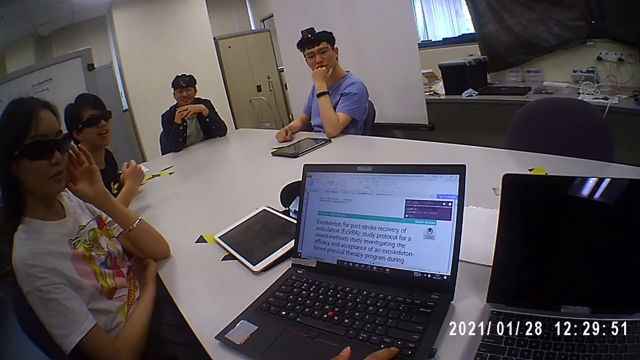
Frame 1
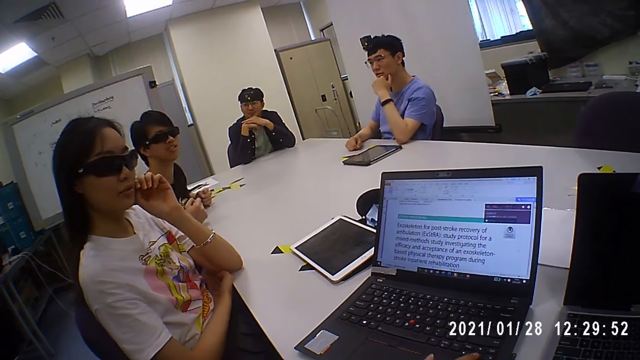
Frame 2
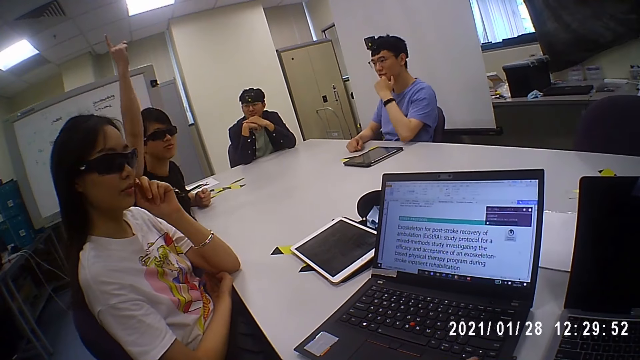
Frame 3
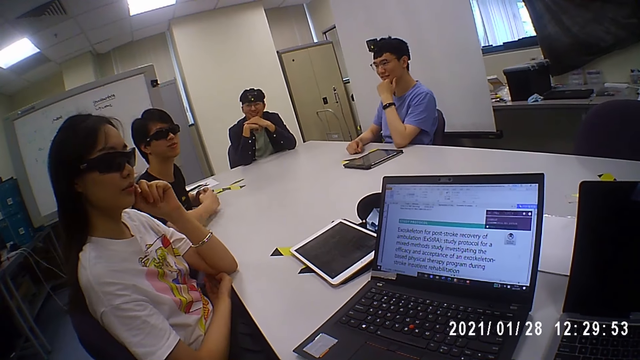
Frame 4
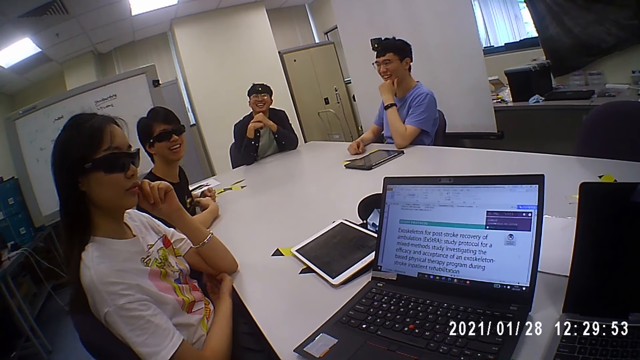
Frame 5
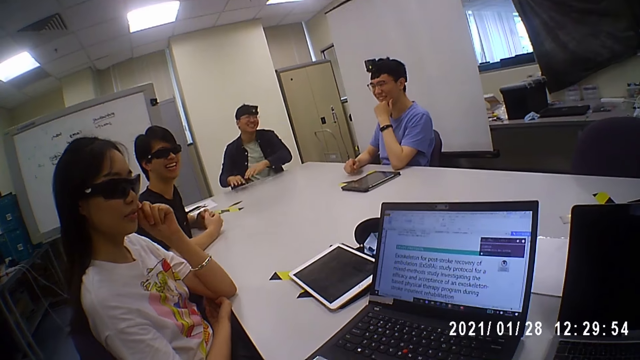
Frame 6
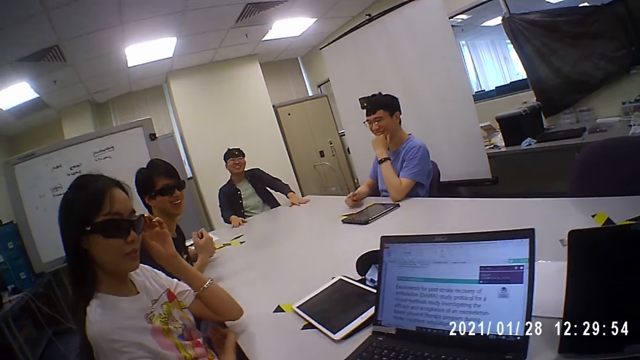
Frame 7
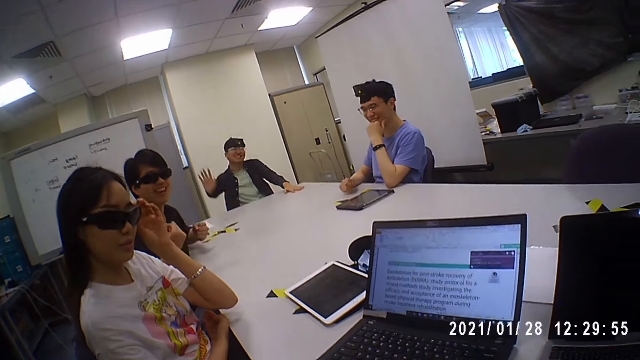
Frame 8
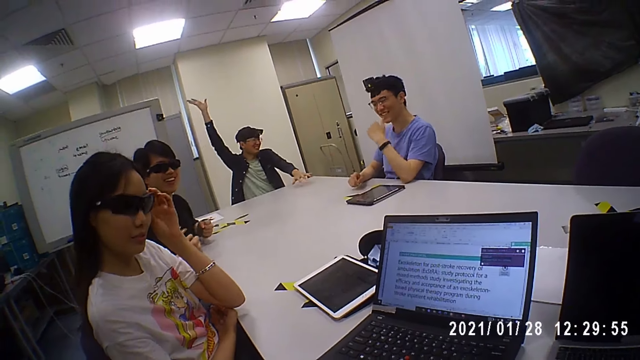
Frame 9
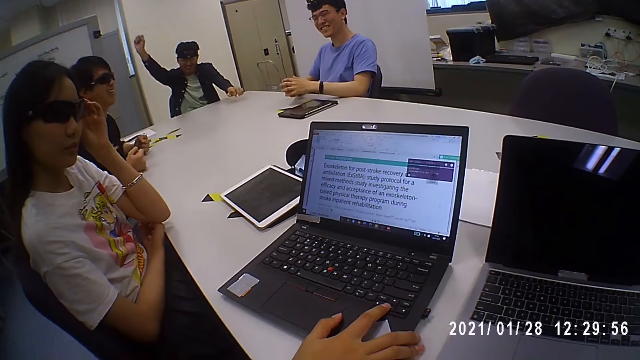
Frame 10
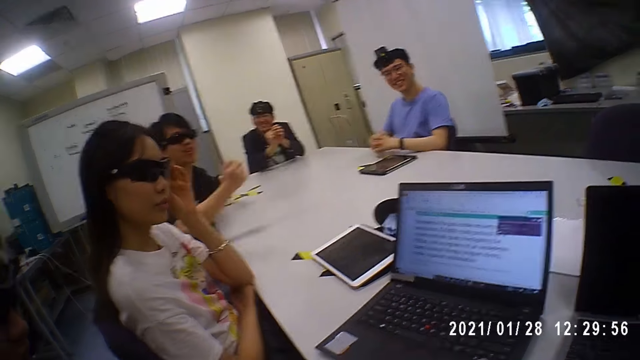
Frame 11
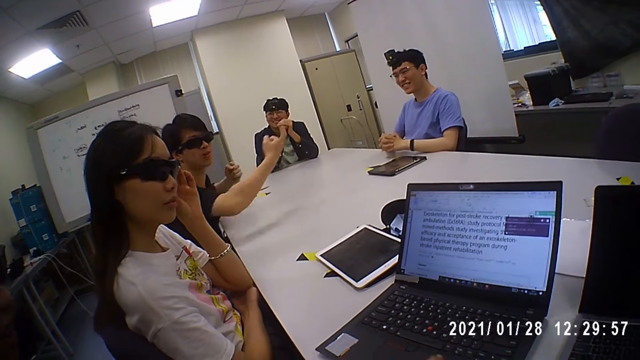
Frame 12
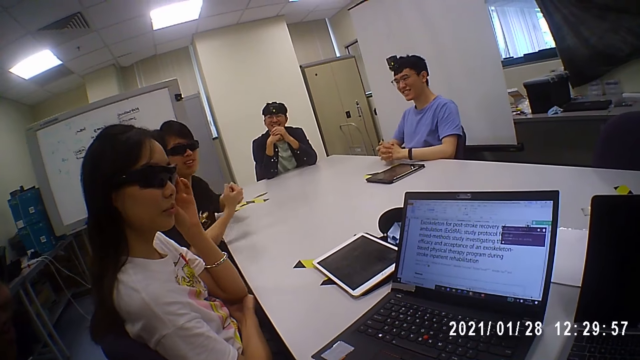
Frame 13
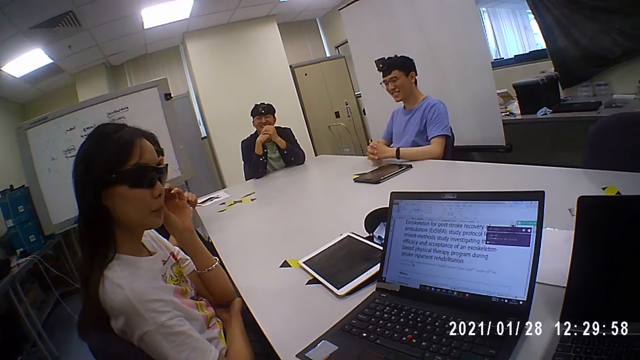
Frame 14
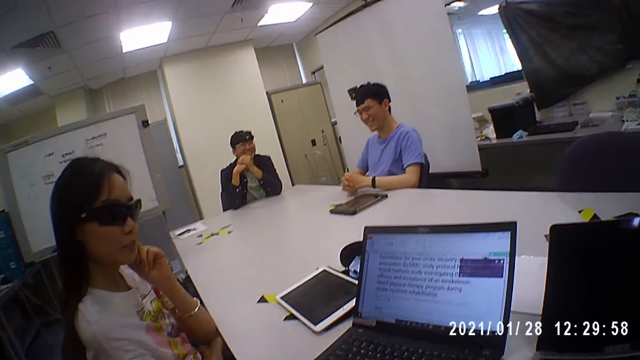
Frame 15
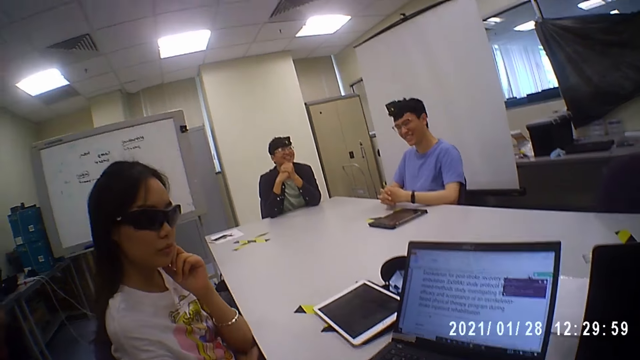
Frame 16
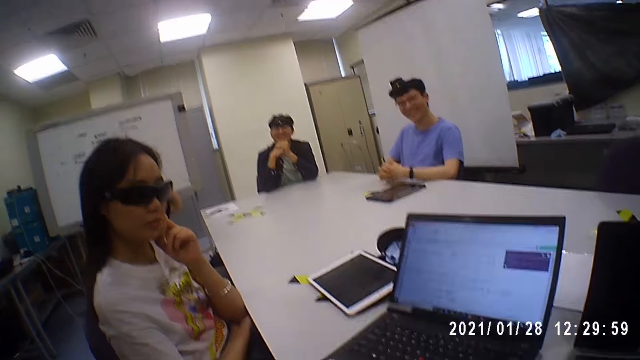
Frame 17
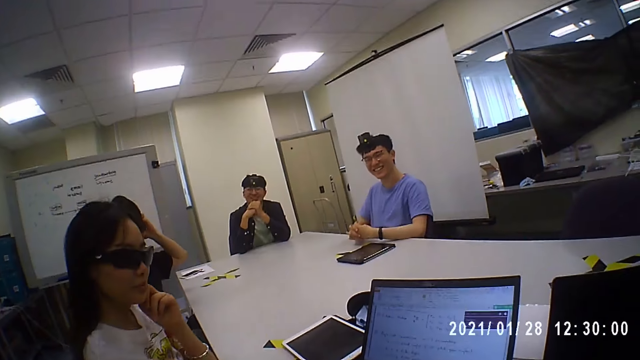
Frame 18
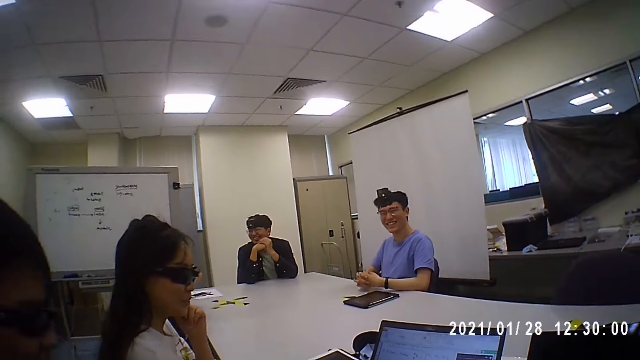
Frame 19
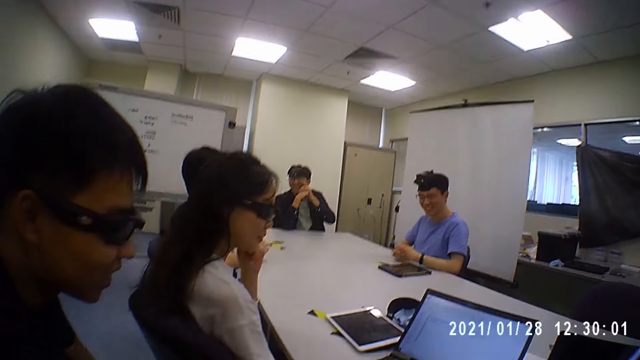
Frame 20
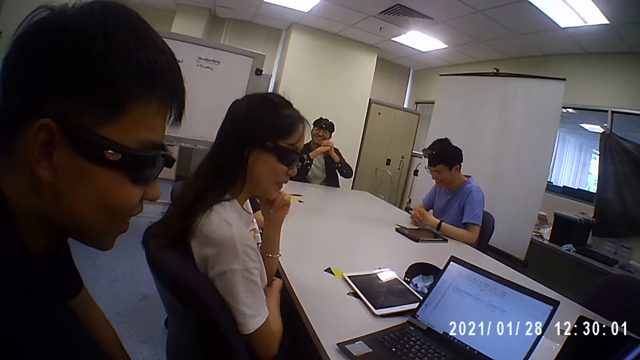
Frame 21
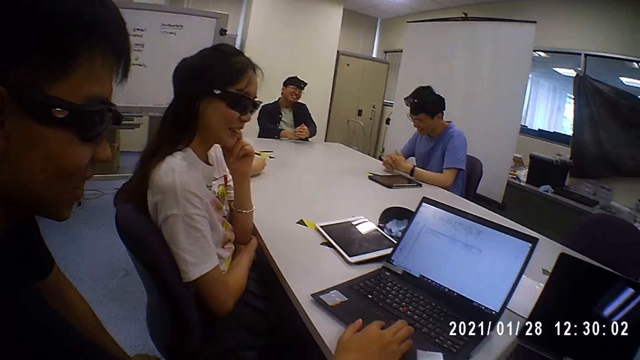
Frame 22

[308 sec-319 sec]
The camera wearer interacts with people in the room. A man carries the hands up. A person interacts with the camera wearer. Another man interacts with people on the bench. The camera wearer interacts with people in the room. They look around the room.

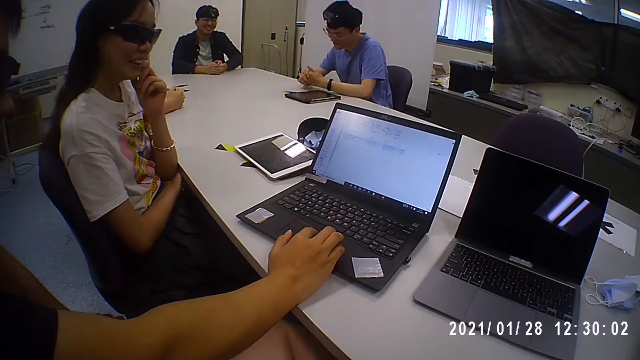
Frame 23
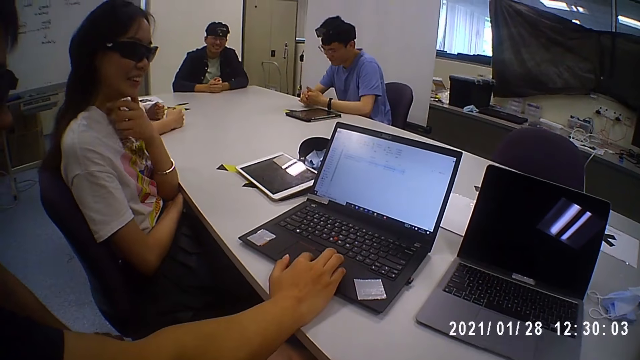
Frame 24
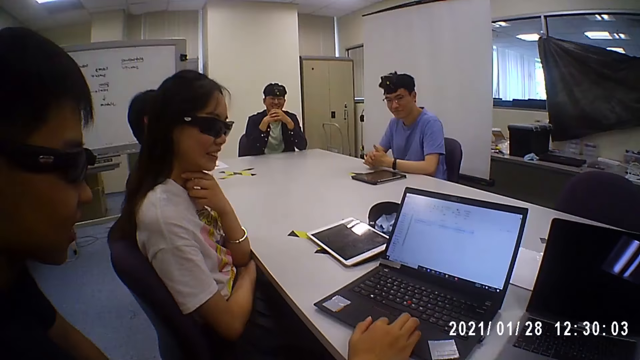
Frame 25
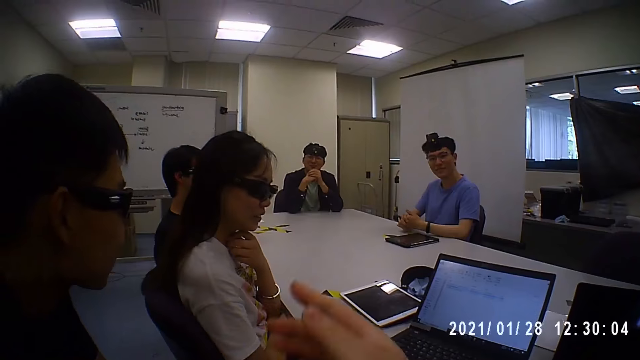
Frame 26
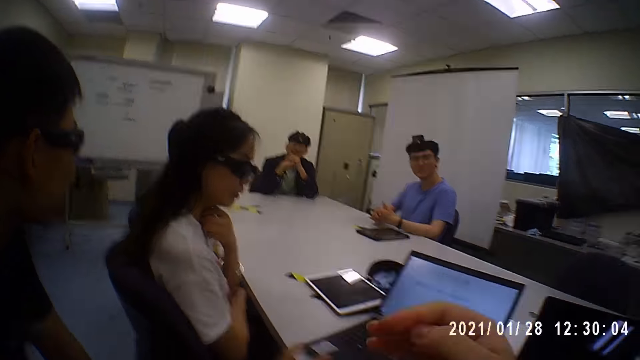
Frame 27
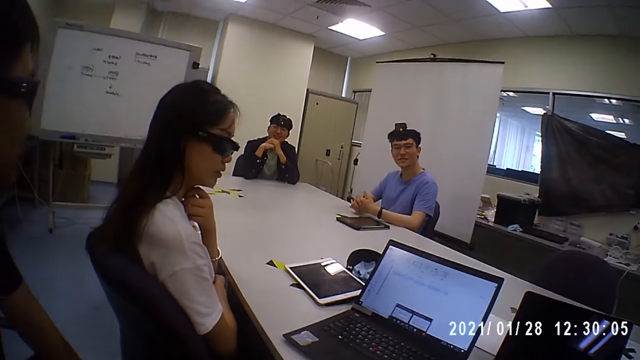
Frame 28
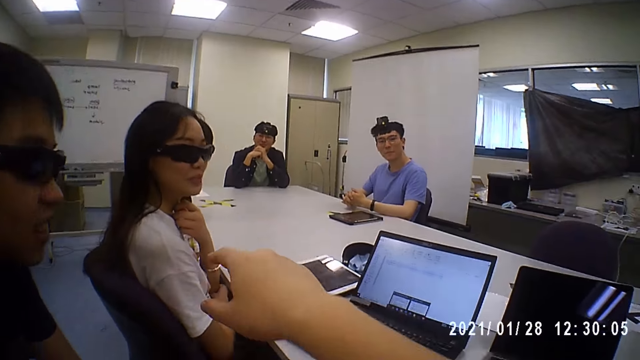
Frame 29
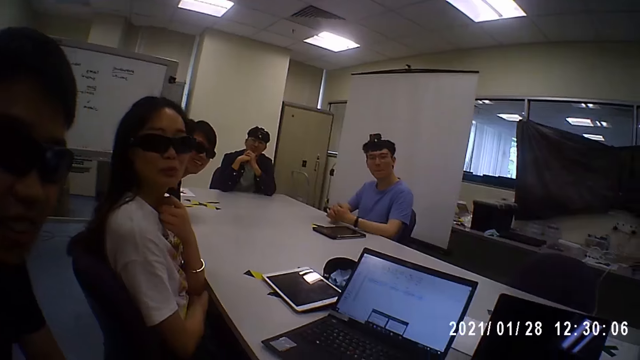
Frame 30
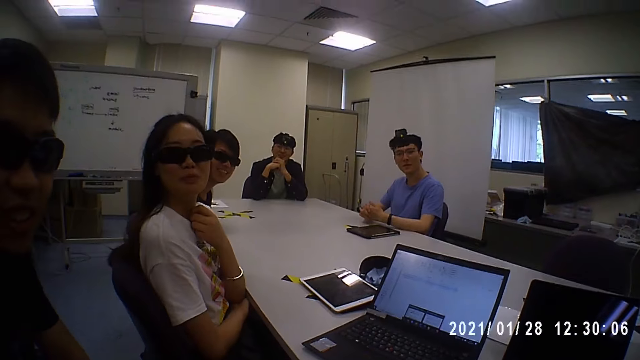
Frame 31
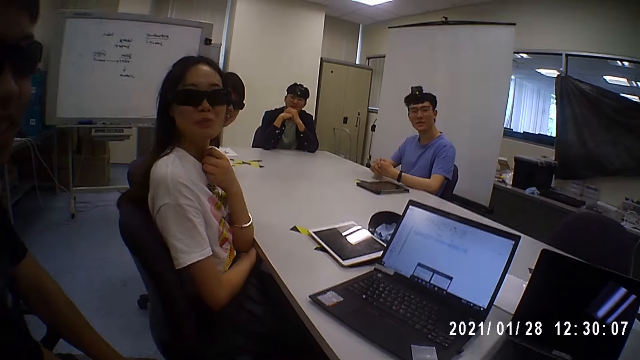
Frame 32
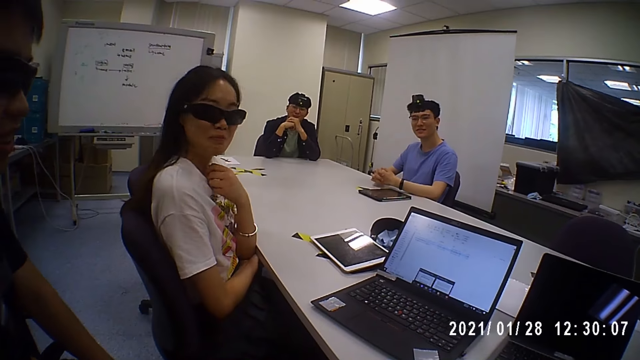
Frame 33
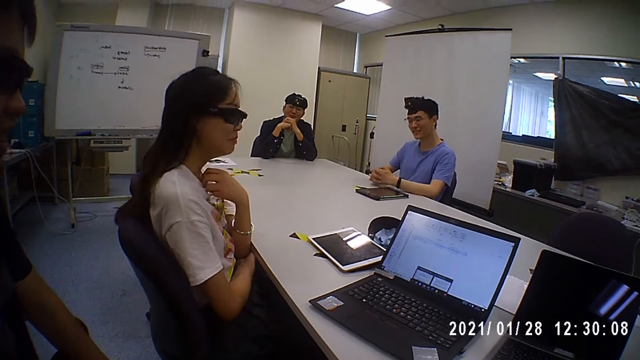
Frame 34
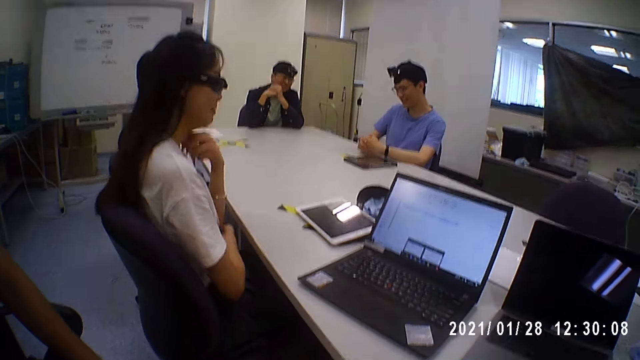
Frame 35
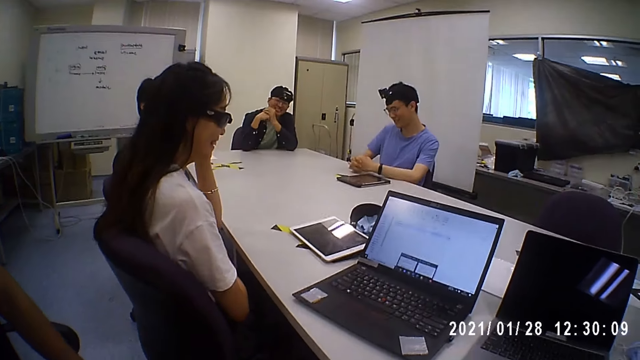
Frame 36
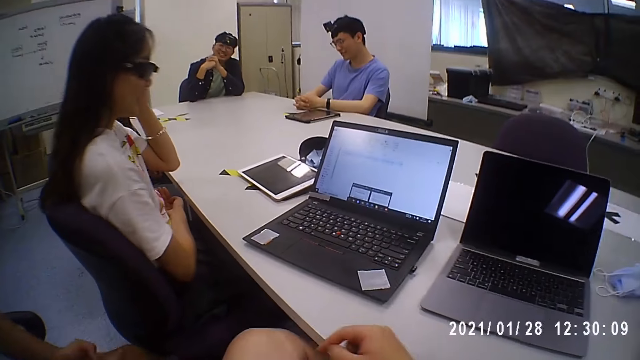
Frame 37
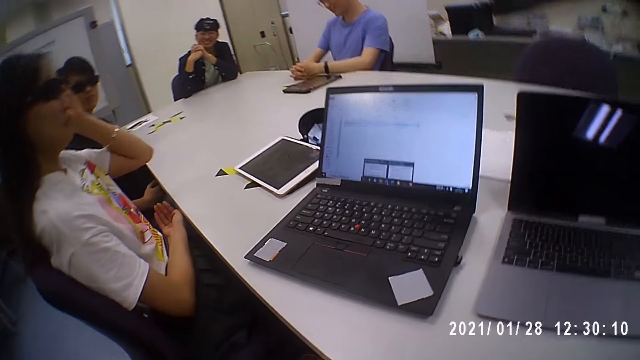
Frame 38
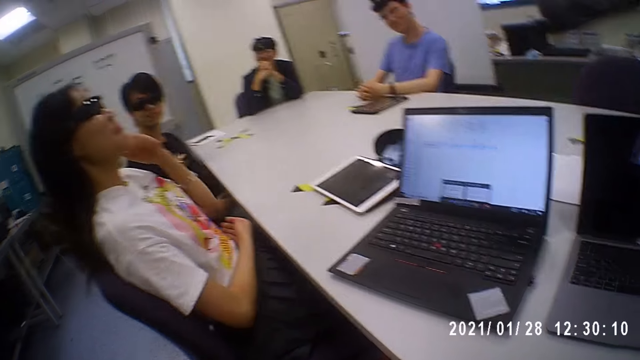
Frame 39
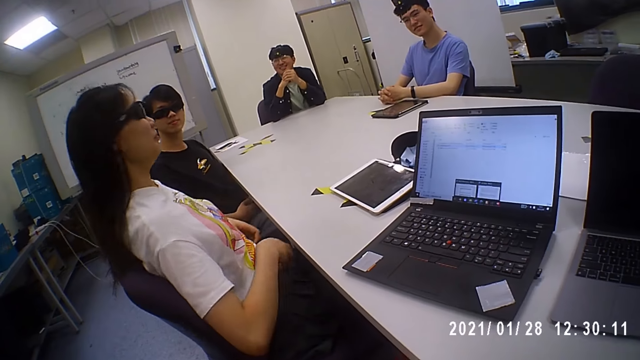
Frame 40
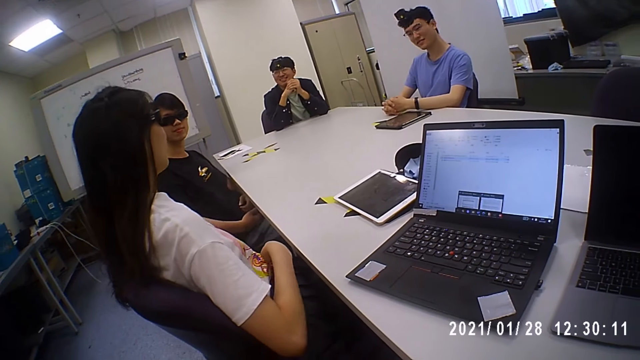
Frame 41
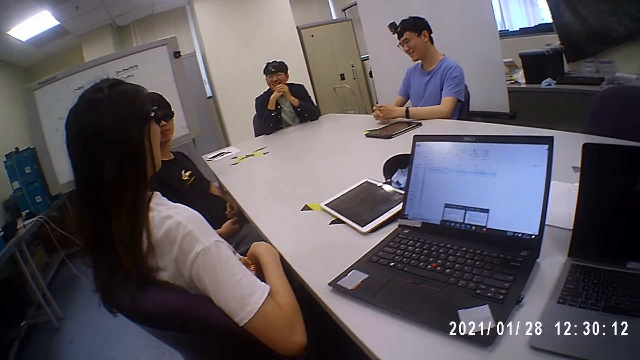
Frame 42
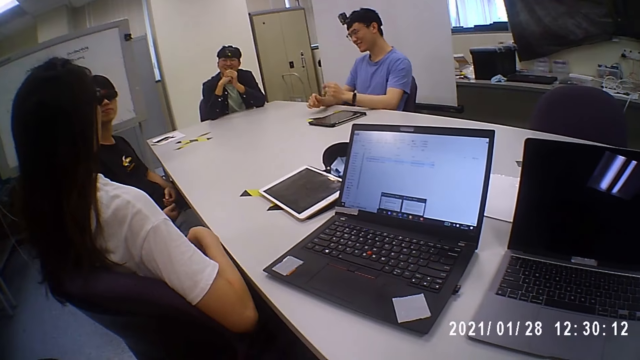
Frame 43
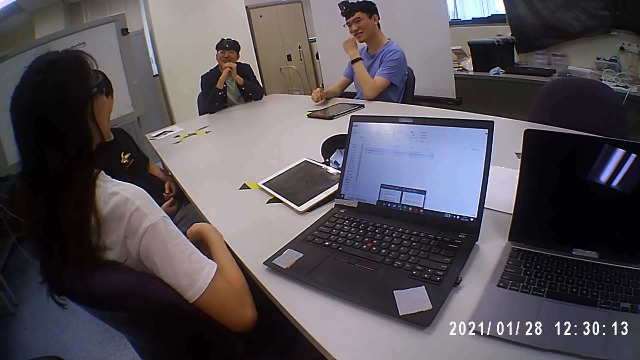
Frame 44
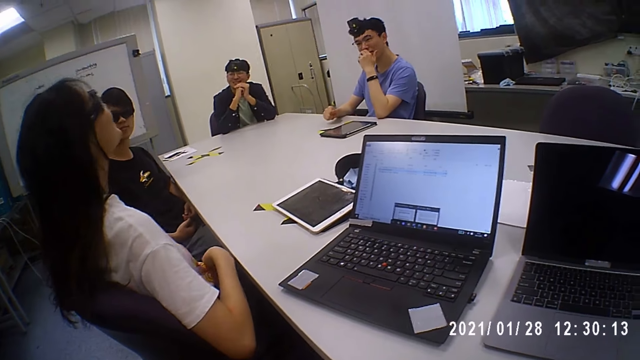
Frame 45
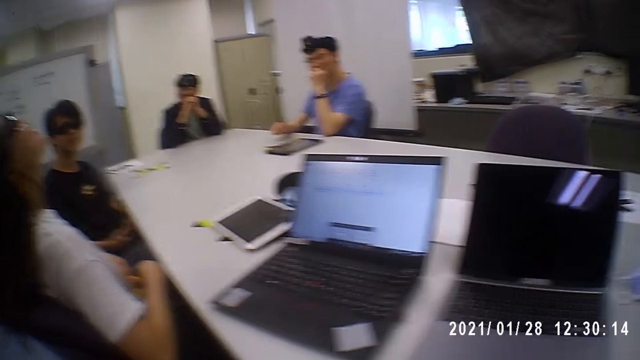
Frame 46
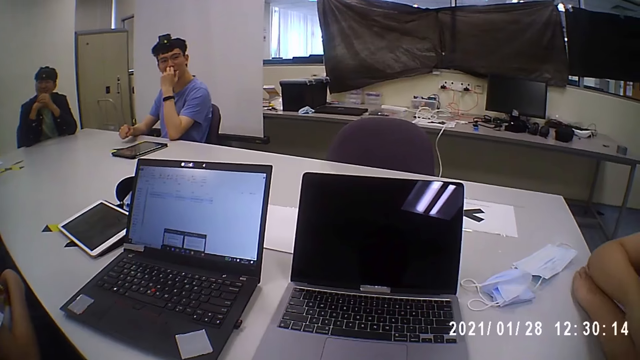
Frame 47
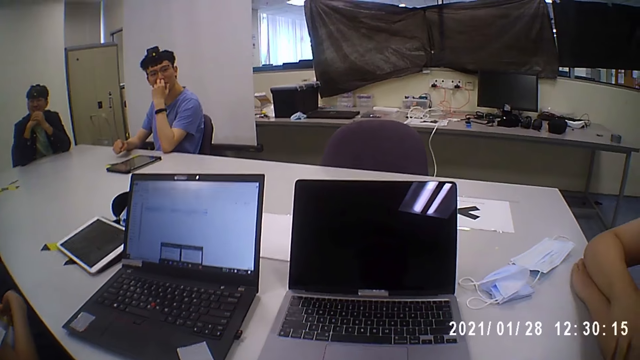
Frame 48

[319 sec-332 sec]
The camera wearer interacts with a person. They point at a woman. They interact with people in the room. They stare at the laptop on top of the table. They look around the room. They interact with people in the room. They interact with another person.
